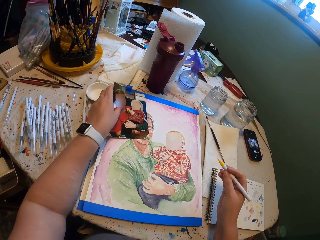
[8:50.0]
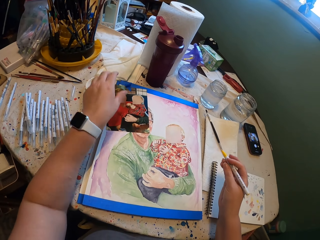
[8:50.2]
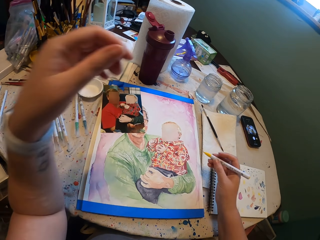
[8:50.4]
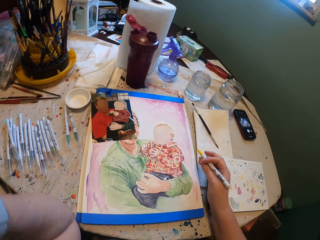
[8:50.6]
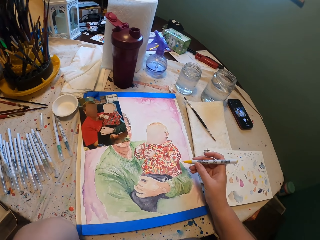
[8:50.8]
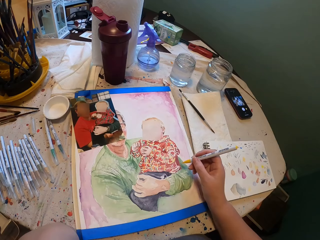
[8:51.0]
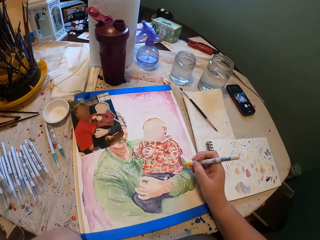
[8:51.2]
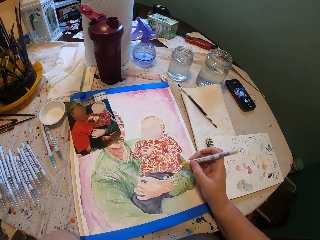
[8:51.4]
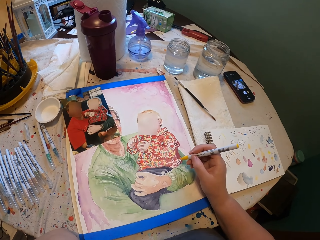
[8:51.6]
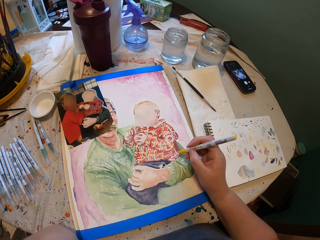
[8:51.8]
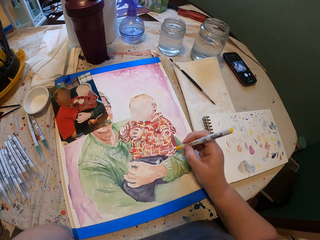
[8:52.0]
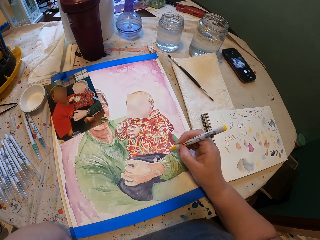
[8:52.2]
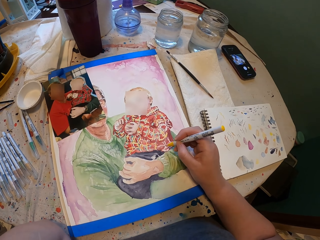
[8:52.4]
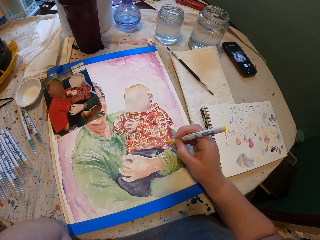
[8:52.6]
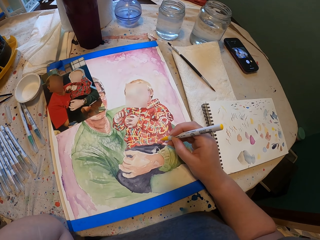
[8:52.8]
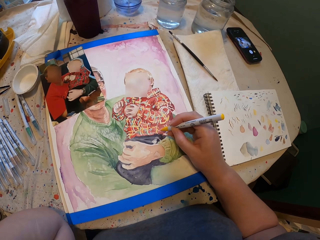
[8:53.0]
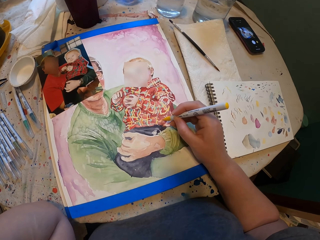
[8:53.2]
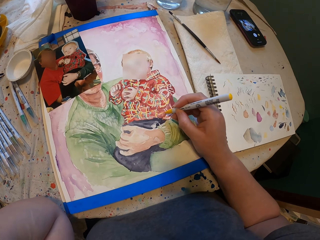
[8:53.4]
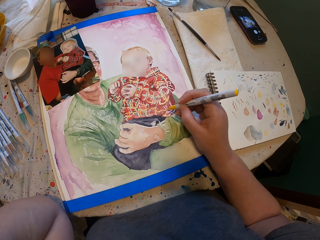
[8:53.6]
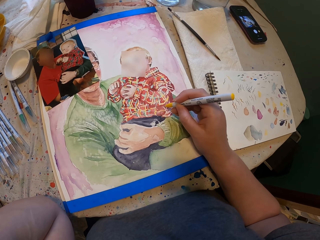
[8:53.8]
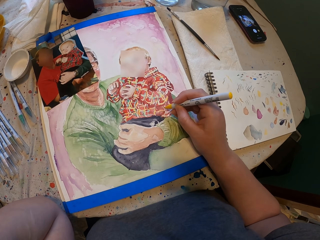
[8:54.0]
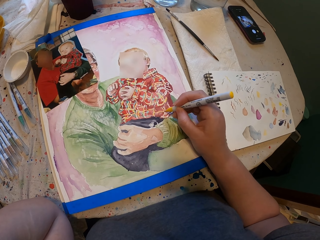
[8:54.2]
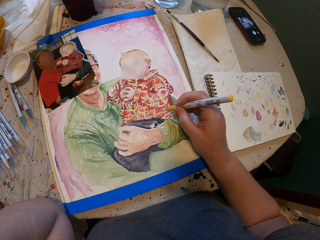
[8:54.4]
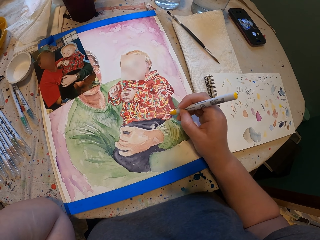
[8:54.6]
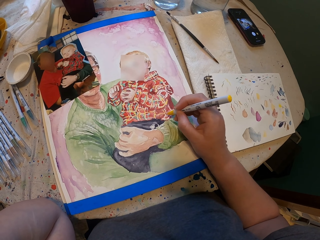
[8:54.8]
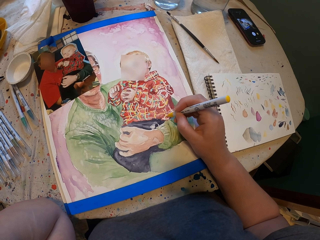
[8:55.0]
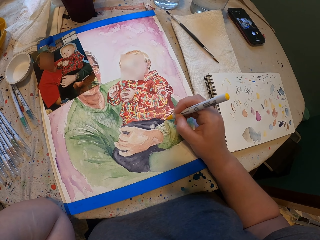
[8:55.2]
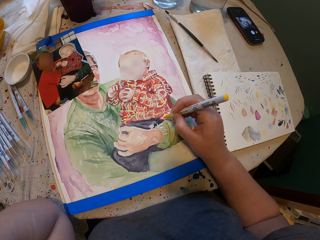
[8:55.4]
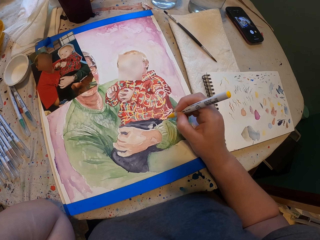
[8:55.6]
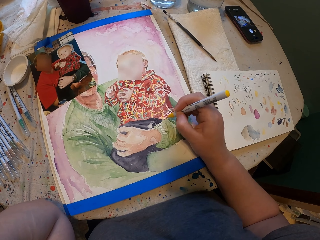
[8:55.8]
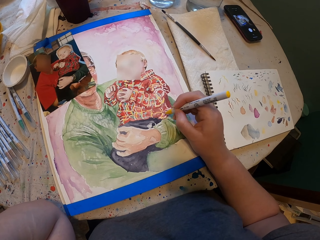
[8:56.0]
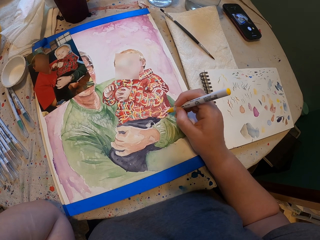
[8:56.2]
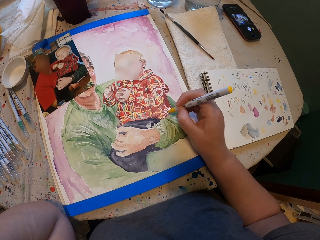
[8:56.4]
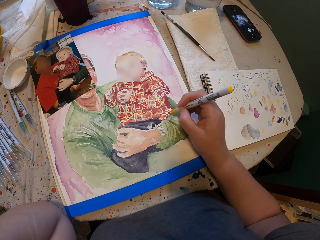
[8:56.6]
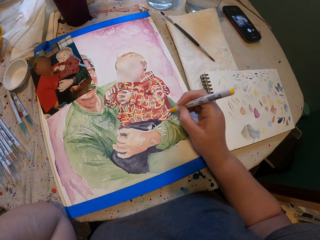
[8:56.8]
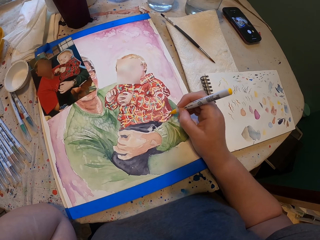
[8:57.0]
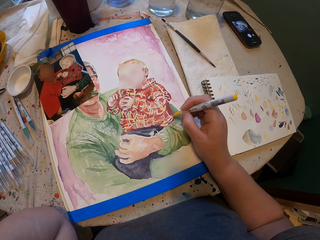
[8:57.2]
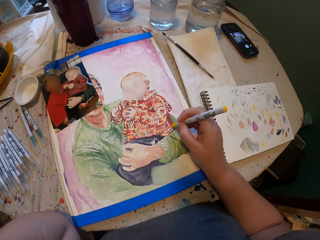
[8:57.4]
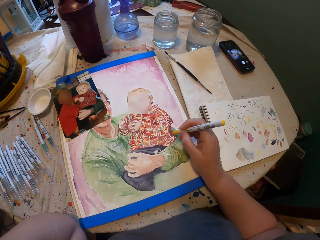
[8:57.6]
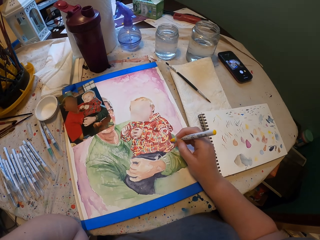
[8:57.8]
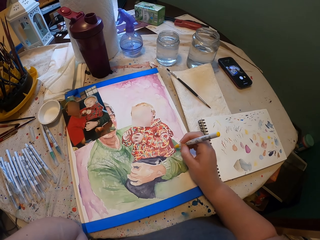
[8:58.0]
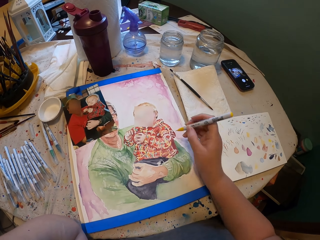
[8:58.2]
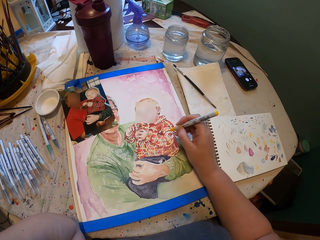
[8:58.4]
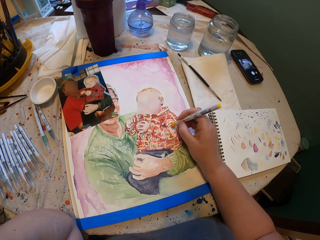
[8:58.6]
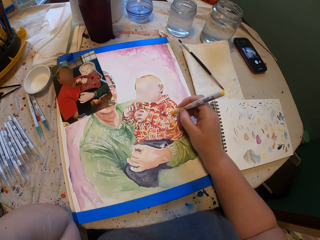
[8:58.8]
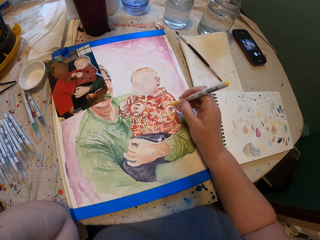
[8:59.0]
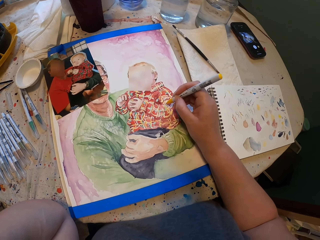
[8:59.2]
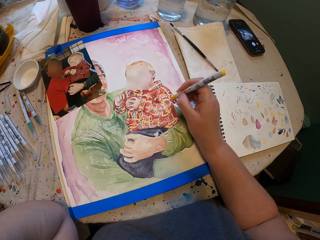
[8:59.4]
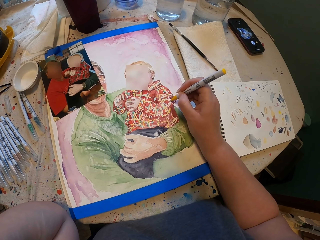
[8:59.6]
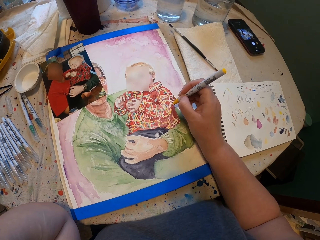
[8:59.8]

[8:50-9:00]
The camera wearer drops the photo. They lift up the left hand and paint the picture.

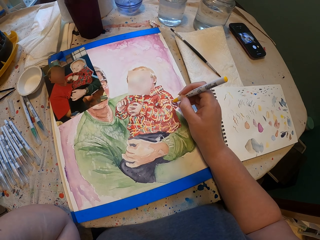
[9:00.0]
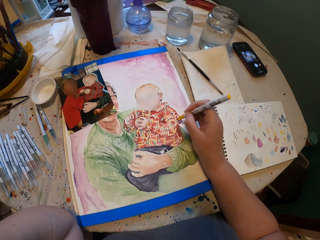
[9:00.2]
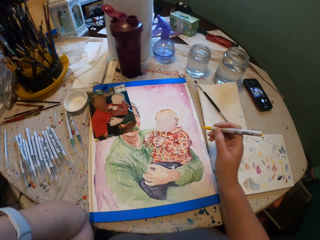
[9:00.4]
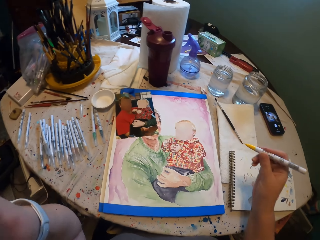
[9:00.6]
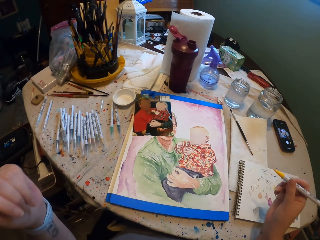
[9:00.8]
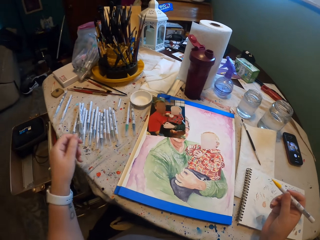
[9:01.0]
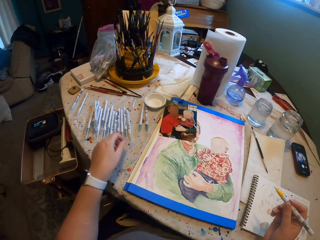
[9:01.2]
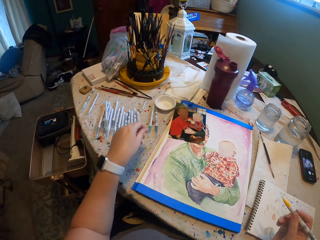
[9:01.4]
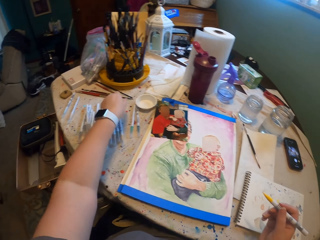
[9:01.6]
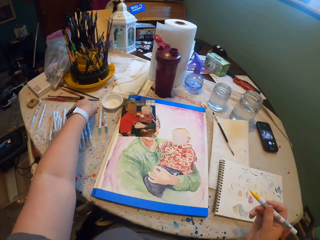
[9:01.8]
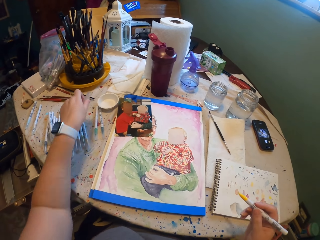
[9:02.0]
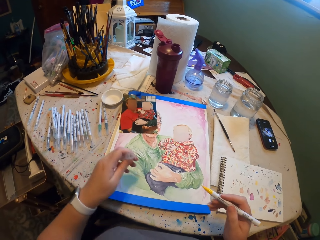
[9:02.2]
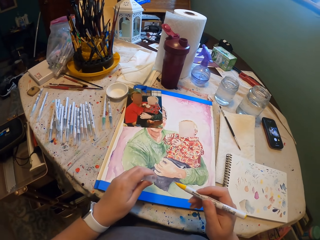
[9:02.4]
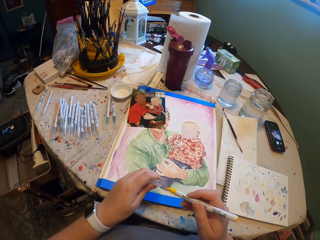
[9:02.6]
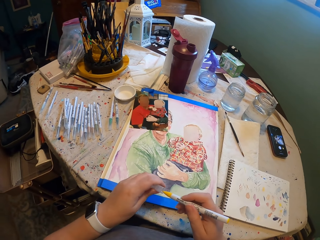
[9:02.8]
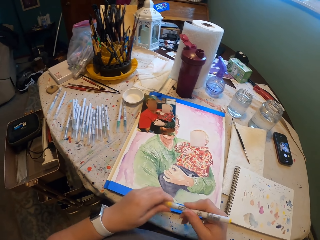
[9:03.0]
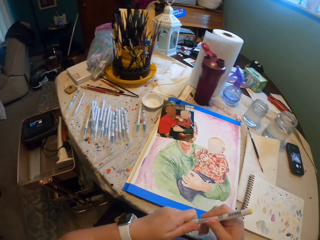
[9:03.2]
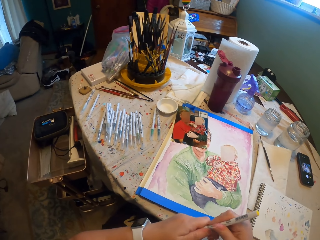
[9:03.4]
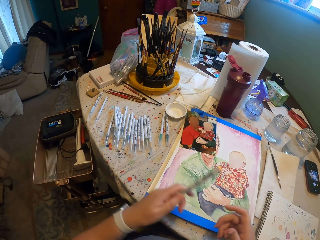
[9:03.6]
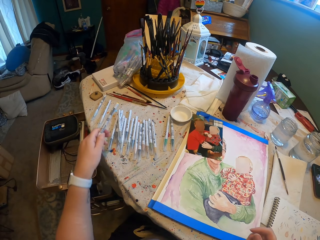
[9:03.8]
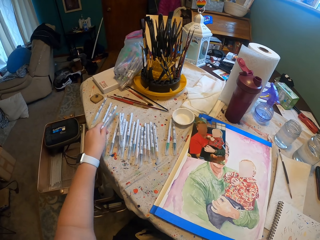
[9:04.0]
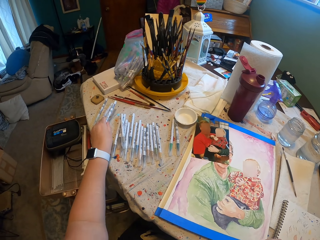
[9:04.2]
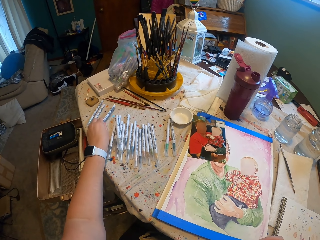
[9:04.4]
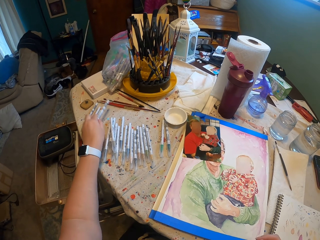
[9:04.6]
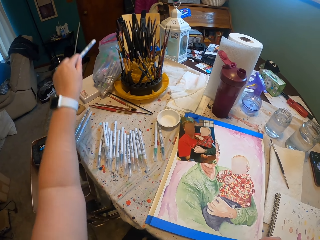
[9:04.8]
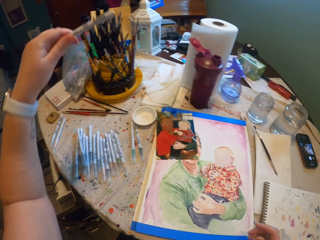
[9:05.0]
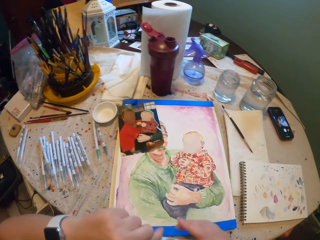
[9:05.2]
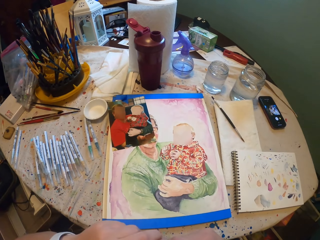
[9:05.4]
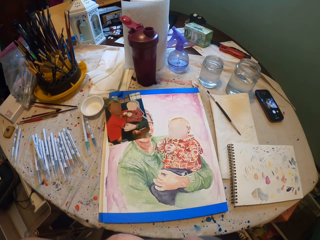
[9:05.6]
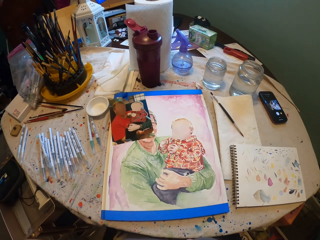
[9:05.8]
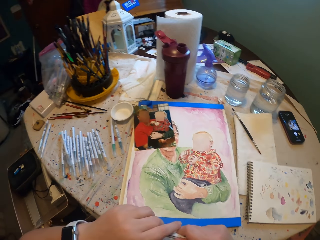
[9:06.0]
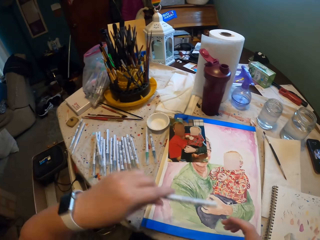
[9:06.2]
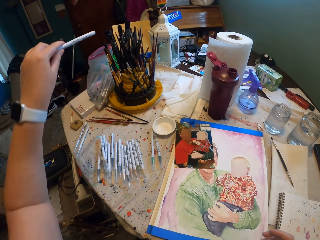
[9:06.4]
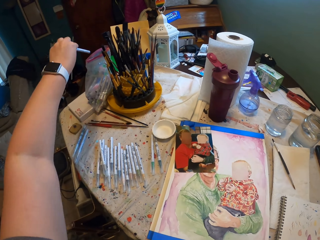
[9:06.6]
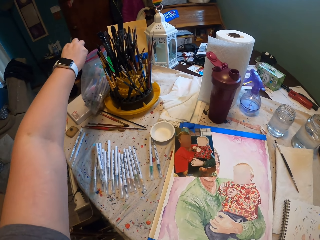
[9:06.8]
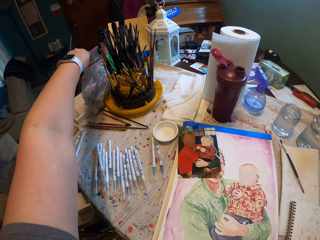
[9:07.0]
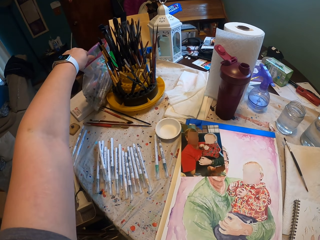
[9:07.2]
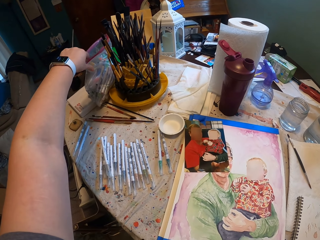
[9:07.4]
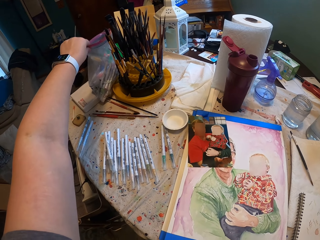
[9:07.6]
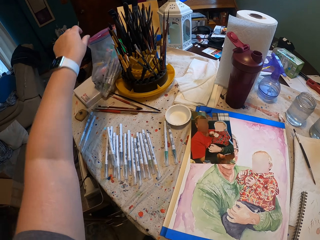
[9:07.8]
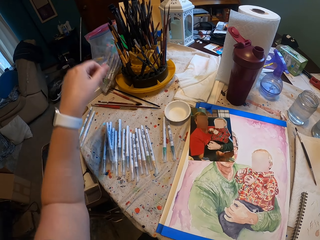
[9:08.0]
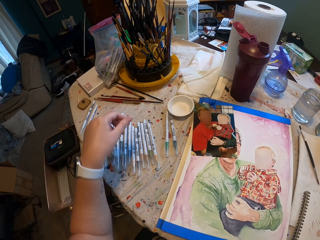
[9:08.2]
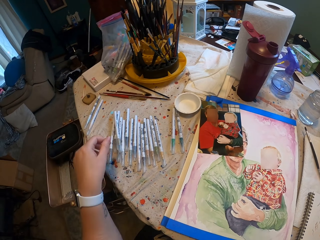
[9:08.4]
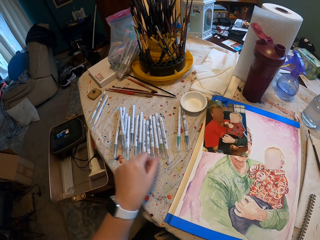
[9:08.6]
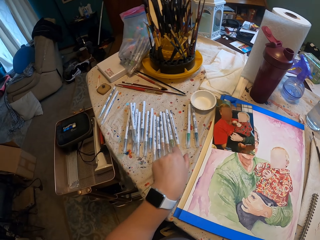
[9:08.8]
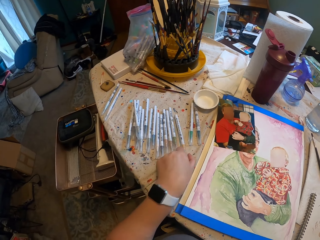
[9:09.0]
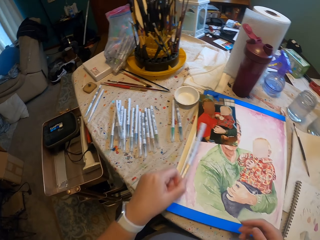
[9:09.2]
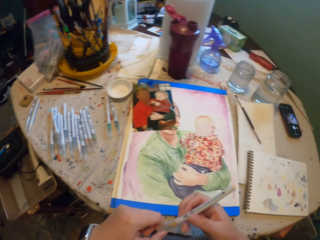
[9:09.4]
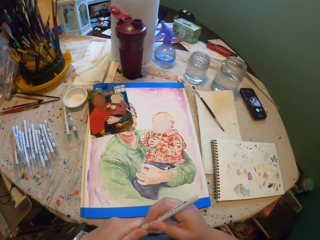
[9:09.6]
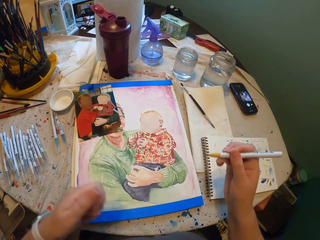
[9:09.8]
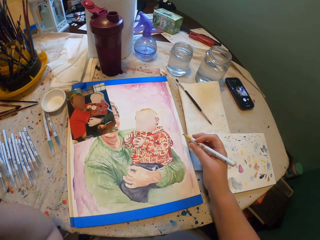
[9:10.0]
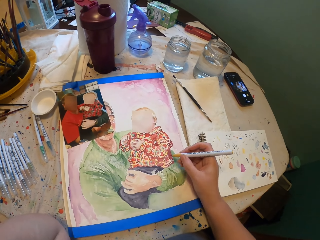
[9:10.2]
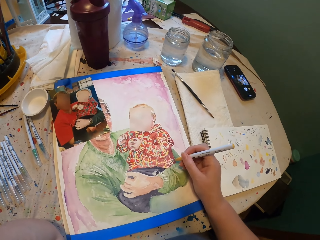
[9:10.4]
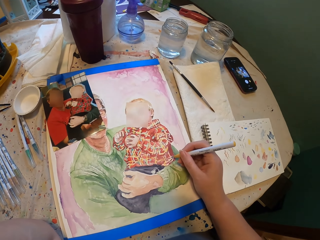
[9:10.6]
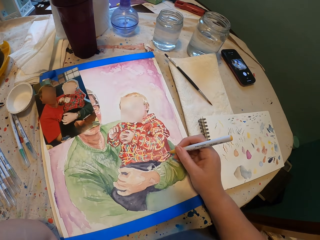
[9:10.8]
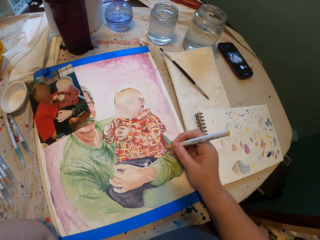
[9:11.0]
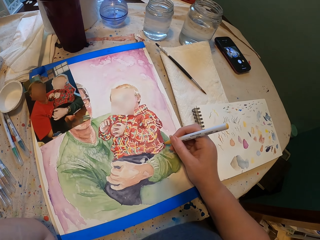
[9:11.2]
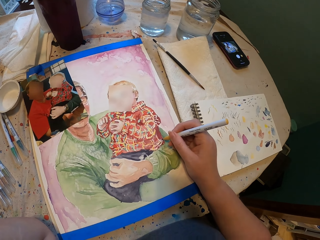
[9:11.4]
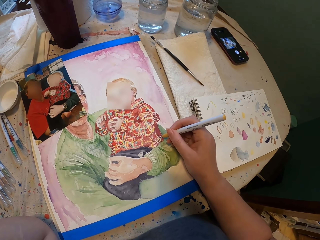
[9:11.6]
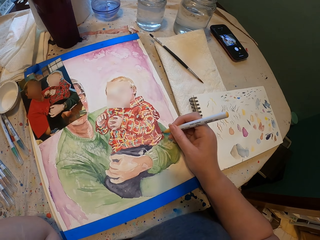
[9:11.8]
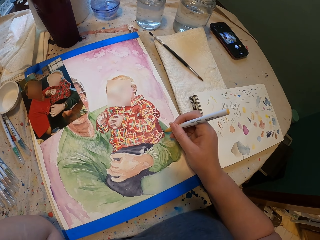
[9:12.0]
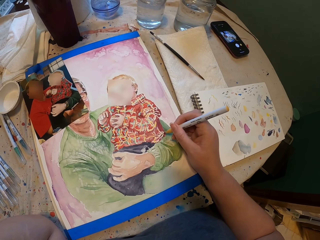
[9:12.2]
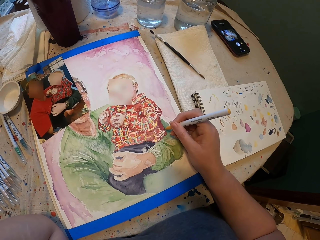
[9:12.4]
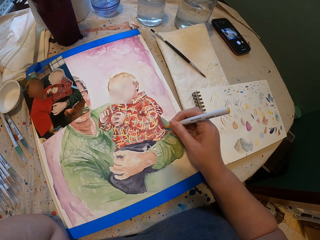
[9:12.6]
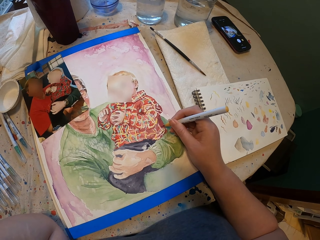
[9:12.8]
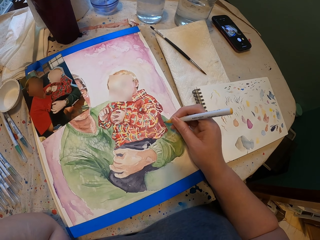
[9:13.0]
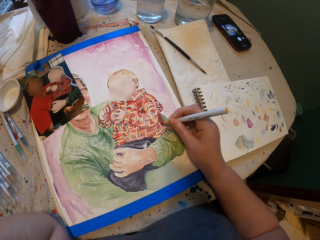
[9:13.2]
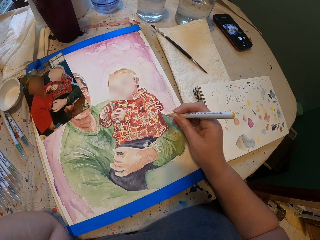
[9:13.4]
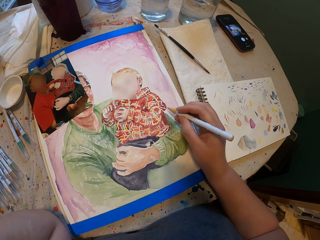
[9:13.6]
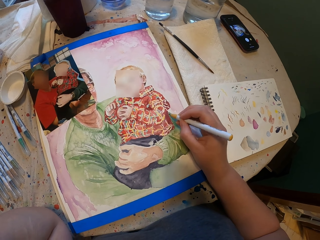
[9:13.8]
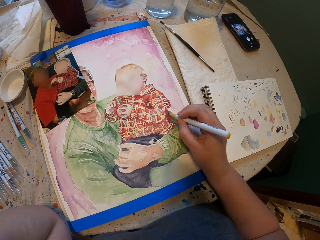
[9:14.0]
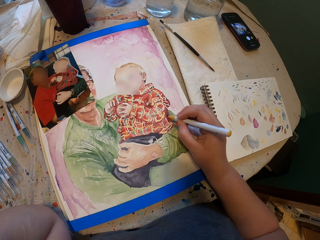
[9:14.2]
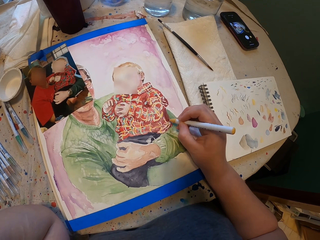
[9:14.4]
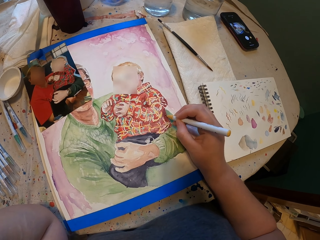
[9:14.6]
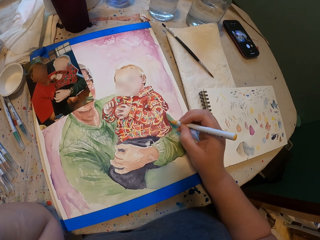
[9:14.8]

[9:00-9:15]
The camera wearer picks up the lid on the table. They close the pen with the lid. They place the pen on the table. They lift up the pen. They place the pen on the plastic bag. They pick up the pen on the table. They open the pen lid. They paint the picture.
